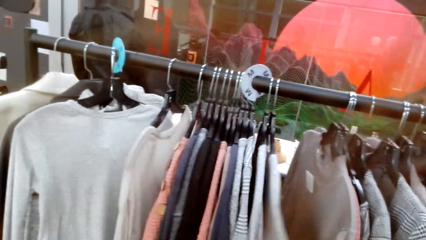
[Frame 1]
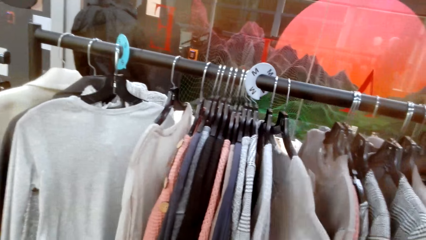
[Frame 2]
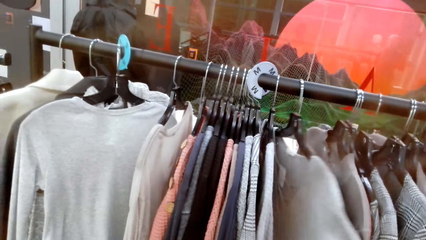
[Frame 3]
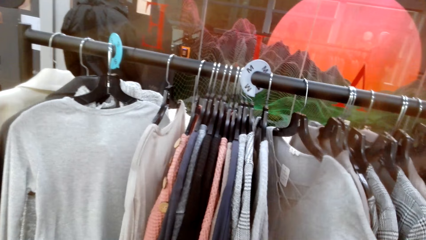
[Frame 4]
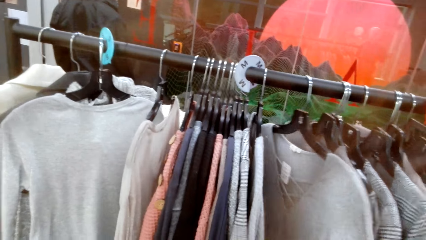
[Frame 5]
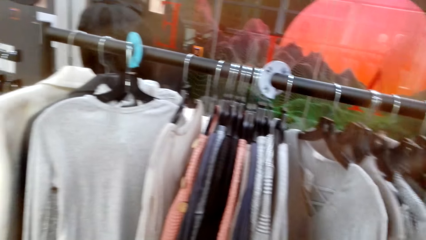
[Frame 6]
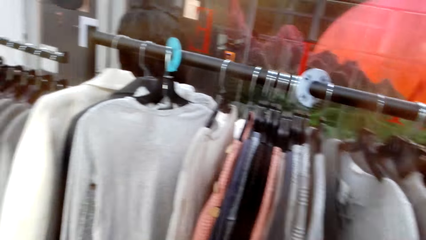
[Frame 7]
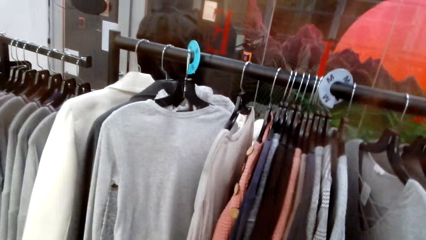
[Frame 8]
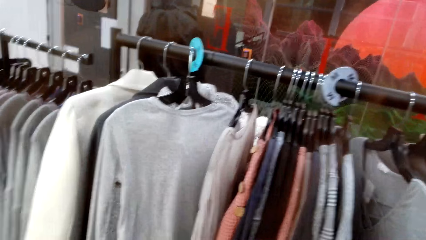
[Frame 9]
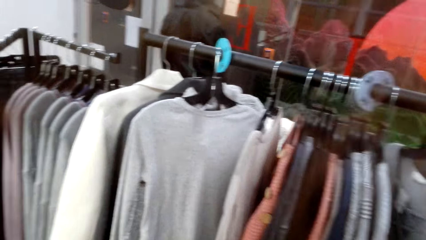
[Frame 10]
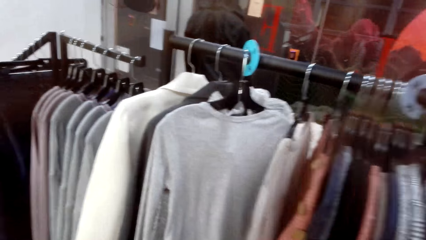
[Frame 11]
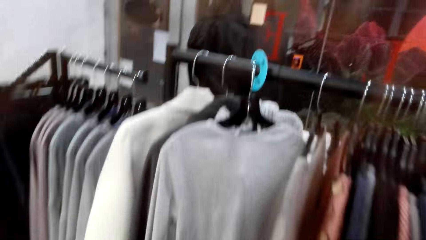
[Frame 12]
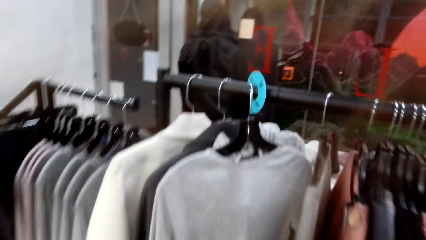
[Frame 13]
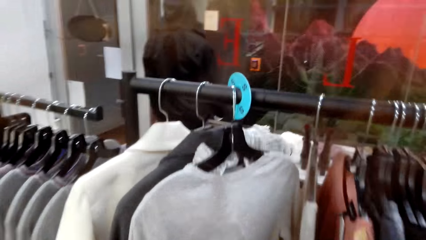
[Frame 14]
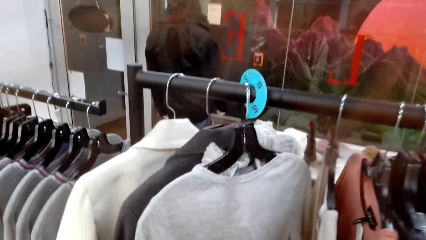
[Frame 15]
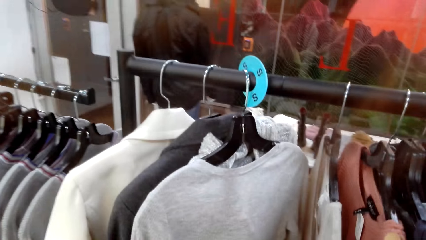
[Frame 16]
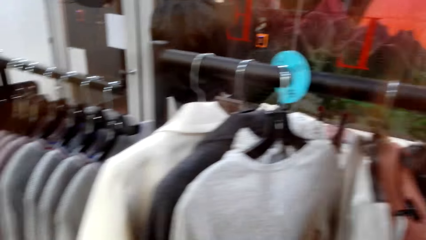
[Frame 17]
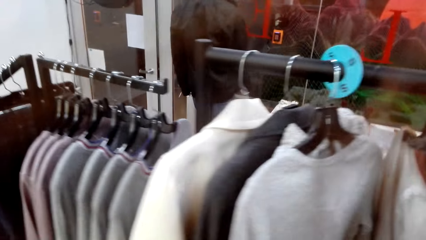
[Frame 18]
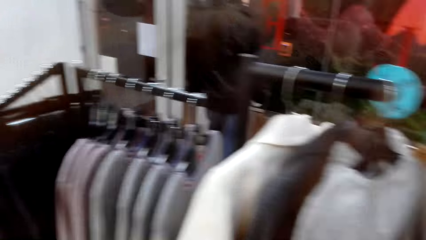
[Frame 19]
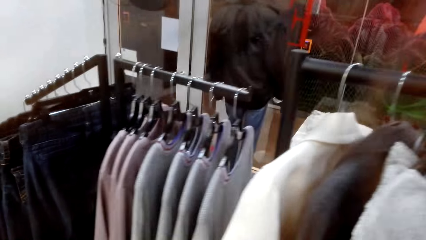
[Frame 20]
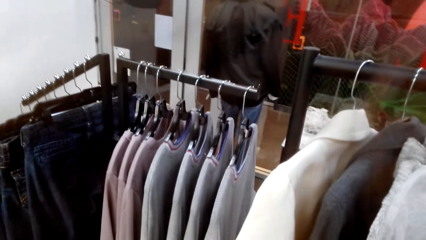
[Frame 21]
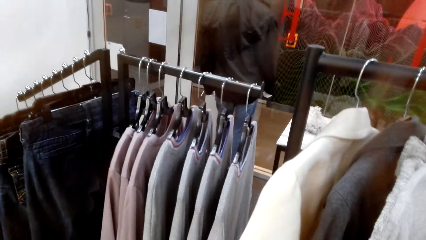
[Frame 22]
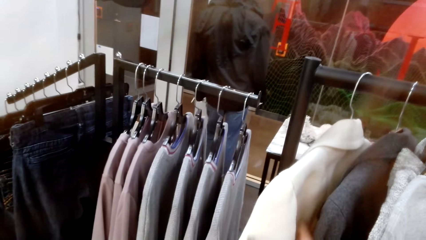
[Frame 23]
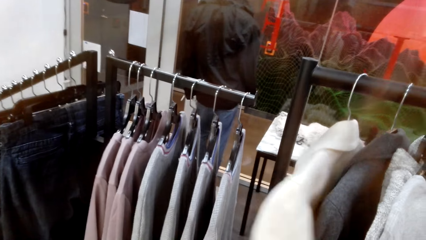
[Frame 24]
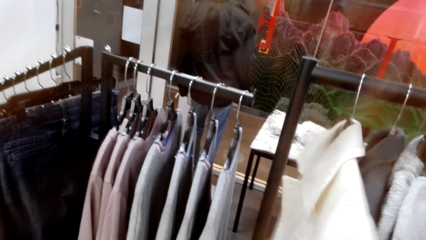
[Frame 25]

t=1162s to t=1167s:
The camera wearer moves a cloth on the hanger. They walk in the clothing shop. They look at the hanged clothes.

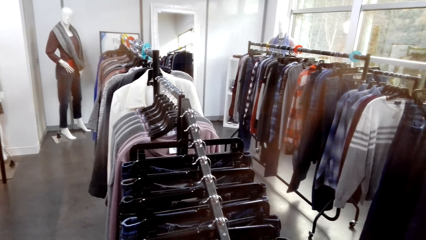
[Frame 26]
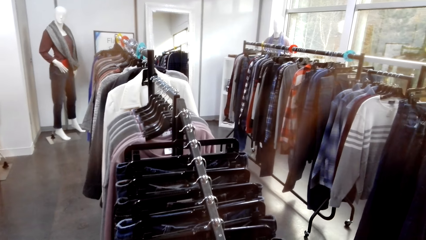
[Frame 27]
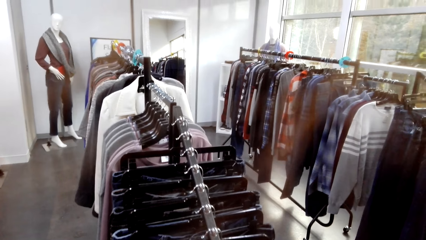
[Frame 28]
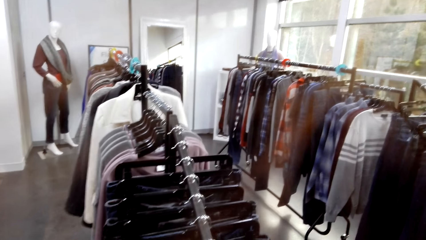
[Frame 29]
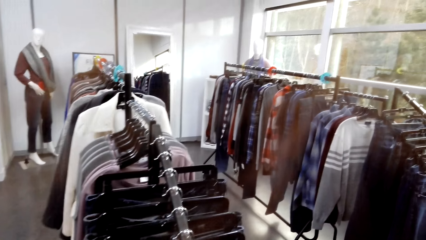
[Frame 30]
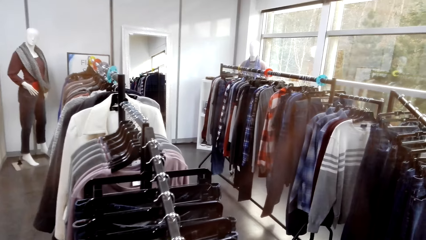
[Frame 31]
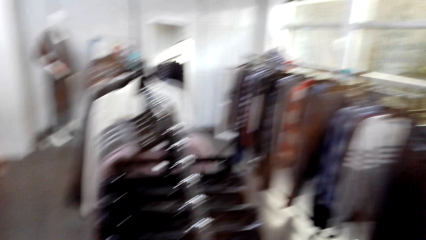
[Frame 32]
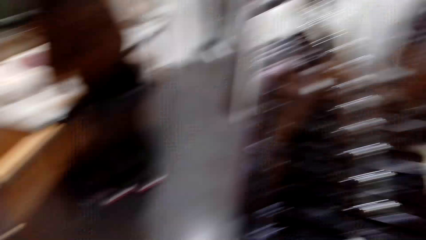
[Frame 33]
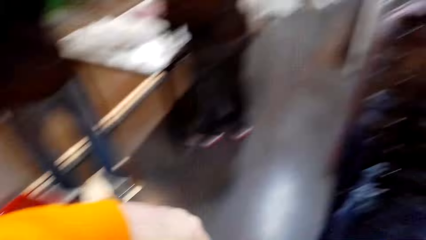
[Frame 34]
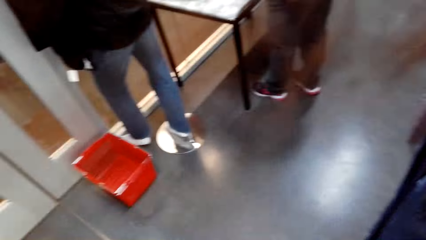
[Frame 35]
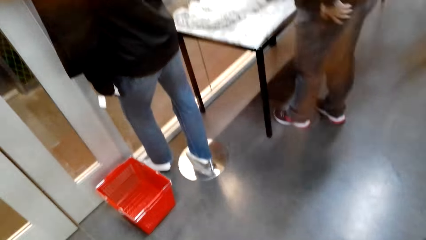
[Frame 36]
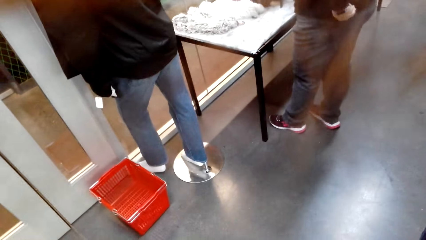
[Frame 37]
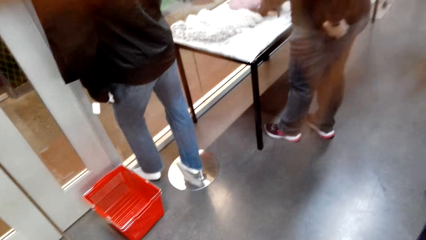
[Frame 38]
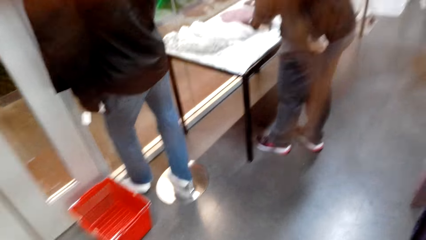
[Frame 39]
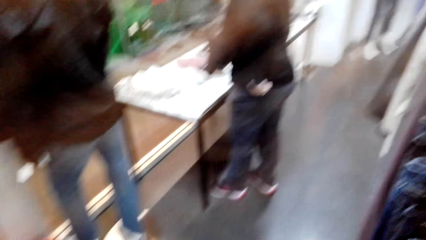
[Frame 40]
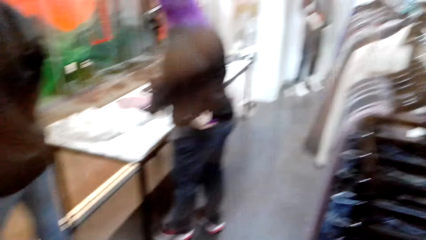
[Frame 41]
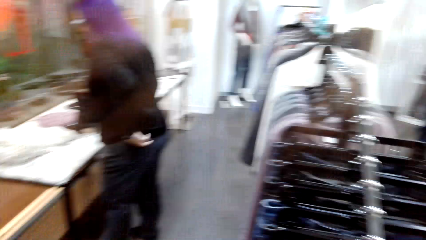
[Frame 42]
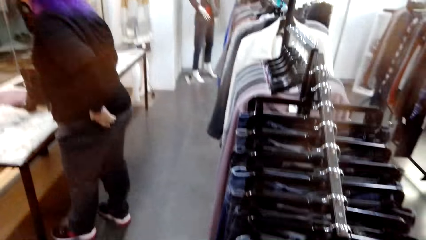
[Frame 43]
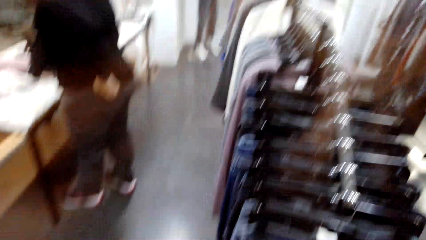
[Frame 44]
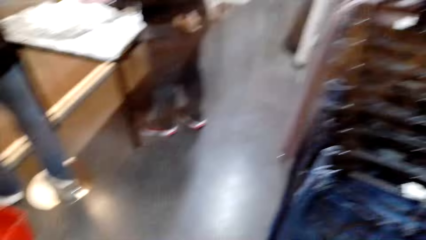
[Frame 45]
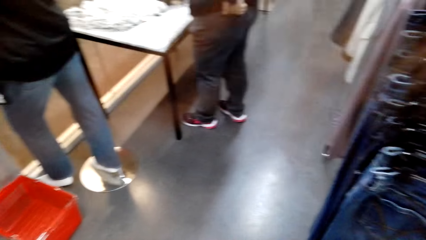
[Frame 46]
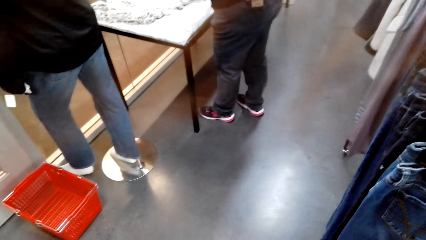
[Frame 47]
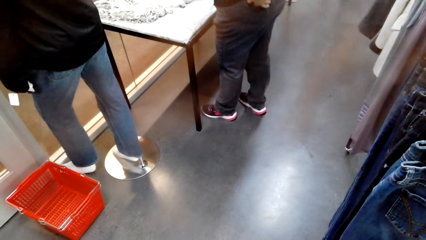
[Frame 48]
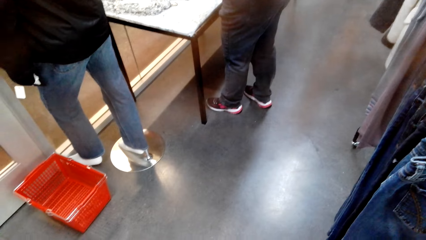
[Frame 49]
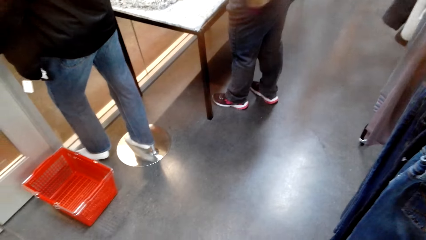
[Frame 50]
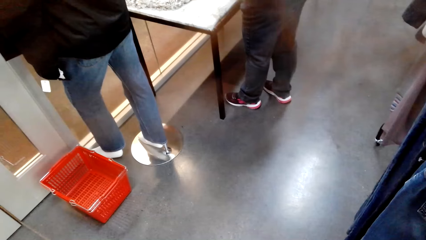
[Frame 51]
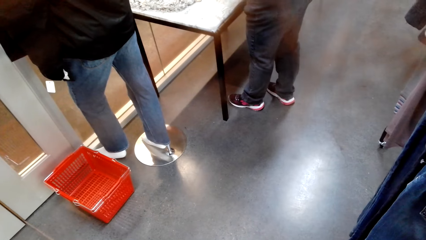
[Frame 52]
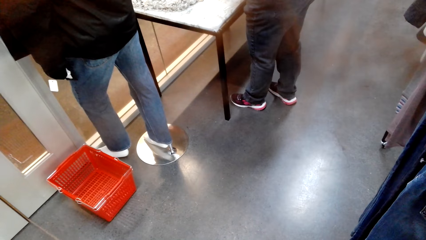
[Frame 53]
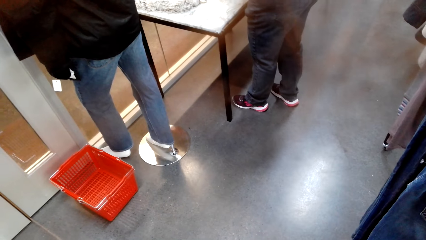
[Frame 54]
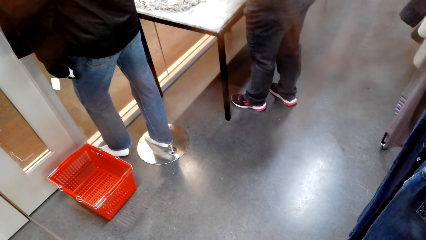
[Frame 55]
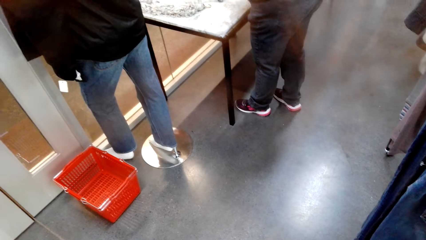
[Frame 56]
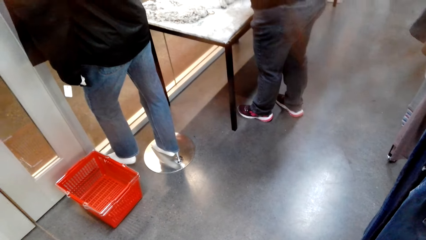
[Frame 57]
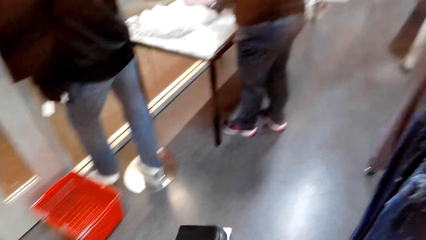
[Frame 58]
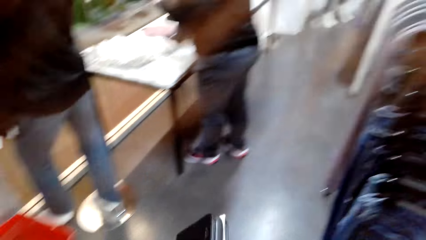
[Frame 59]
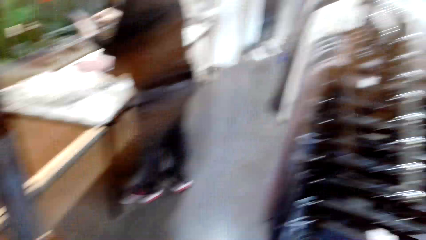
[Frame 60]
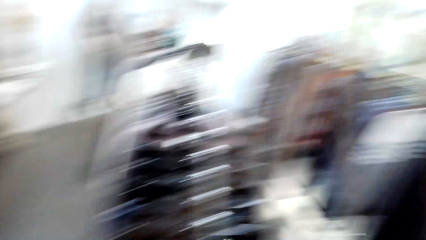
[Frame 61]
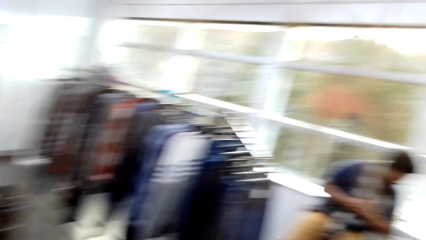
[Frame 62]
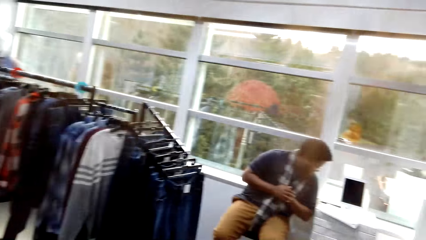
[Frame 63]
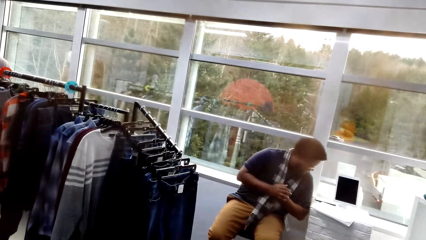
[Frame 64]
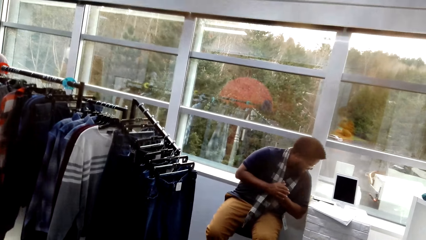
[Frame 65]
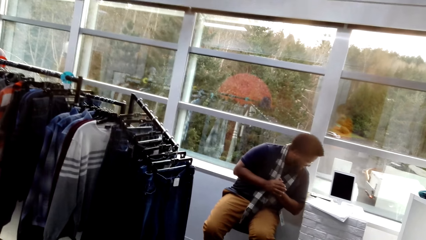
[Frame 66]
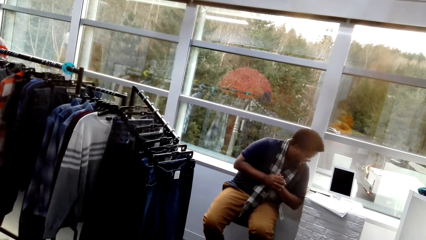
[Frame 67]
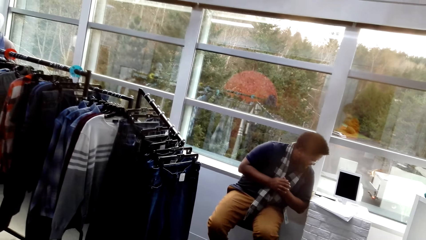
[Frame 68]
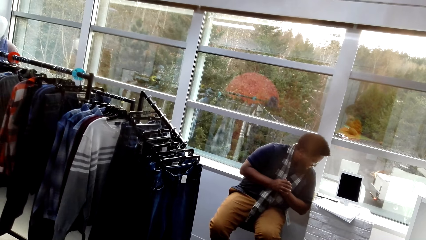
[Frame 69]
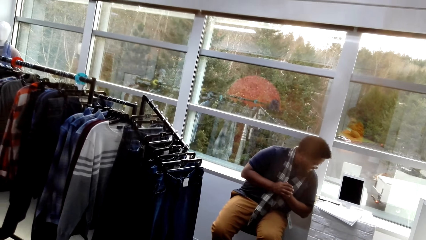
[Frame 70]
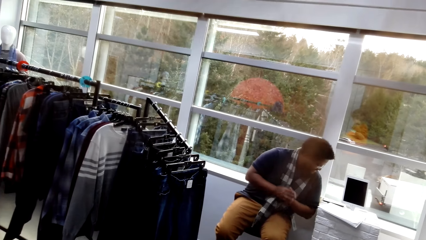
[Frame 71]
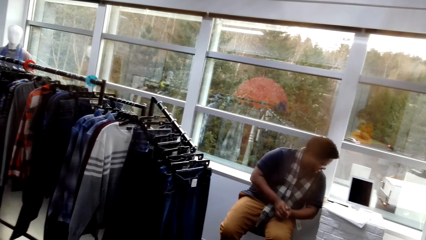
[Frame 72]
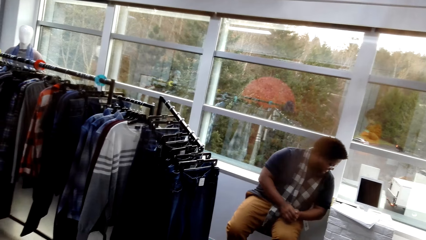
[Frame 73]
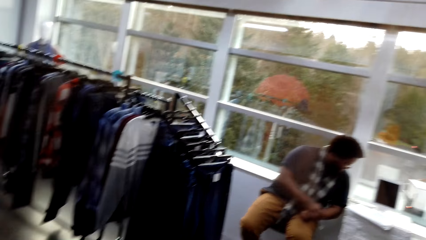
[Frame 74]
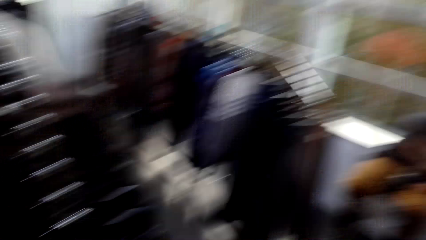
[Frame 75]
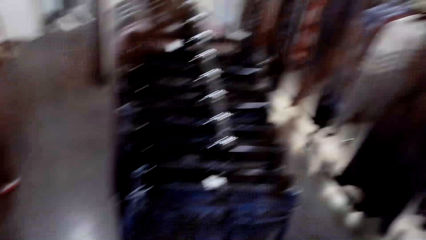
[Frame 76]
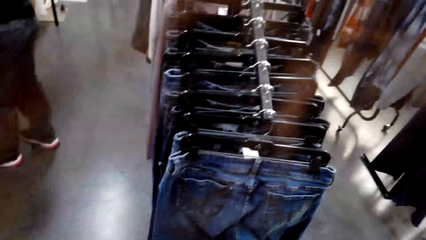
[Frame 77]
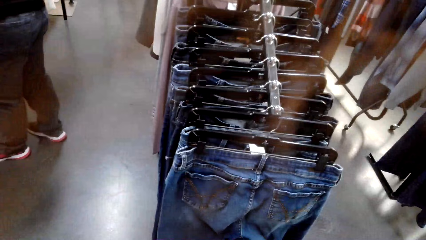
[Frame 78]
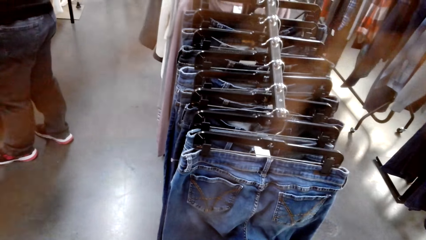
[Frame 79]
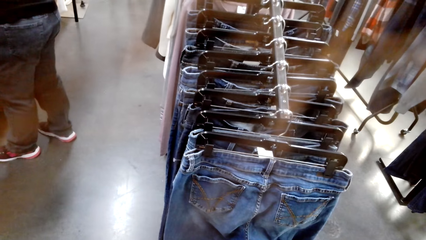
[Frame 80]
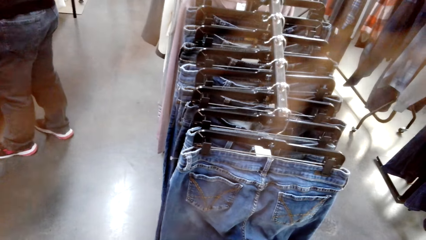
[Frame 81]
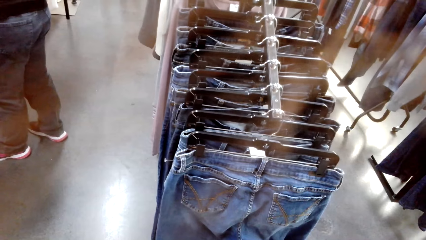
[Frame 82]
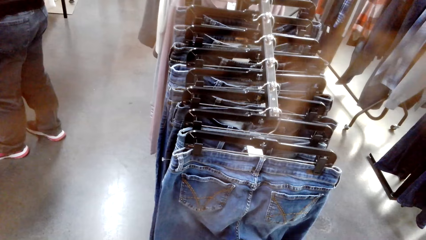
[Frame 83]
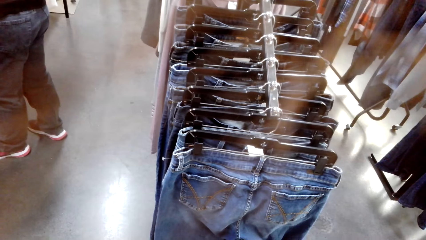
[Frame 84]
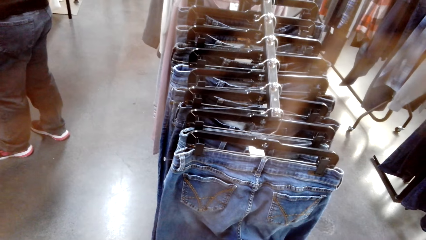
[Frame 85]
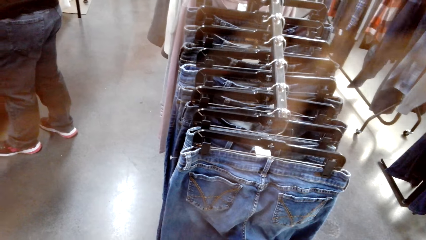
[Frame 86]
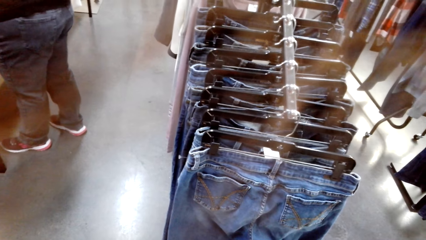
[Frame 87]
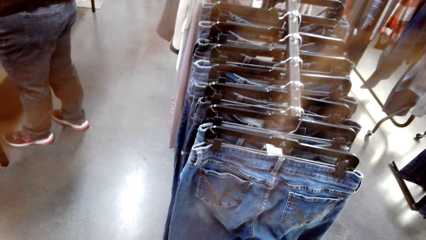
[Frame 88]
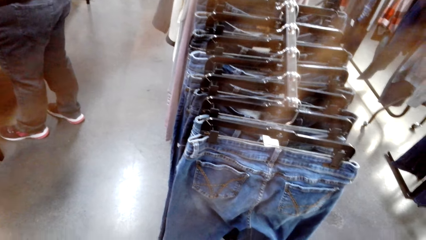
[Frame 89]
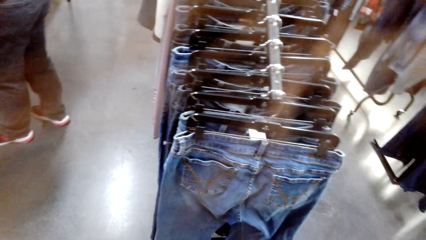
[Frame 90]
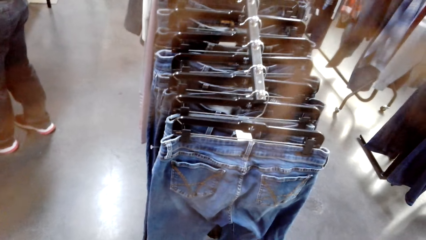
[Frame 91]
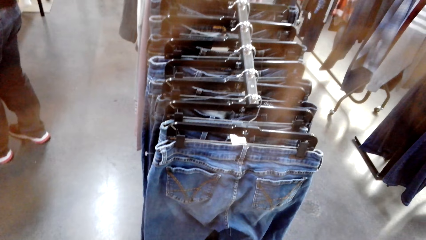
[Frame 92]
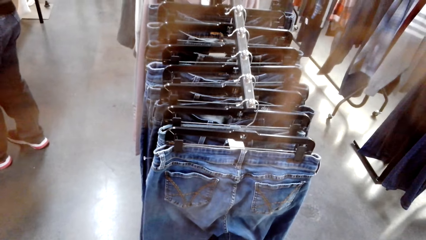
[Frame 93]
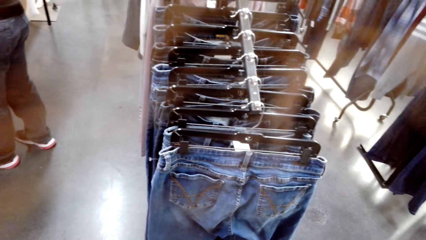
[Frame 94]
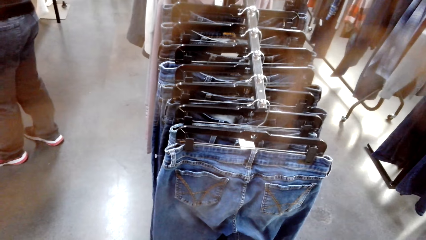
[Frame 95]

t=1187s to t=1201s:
The camera wearer looks around the clothing shop. They look at the shopping basket. They look around the clothing shop again. They look at a man. The man speaks to the camera wearer. The camera wearer looks around the clothing shop again. They look at the hanged clothes.
